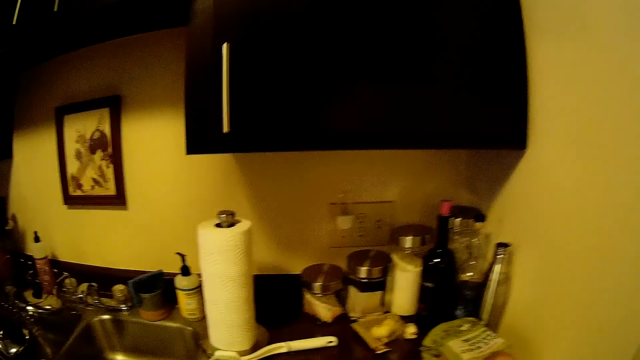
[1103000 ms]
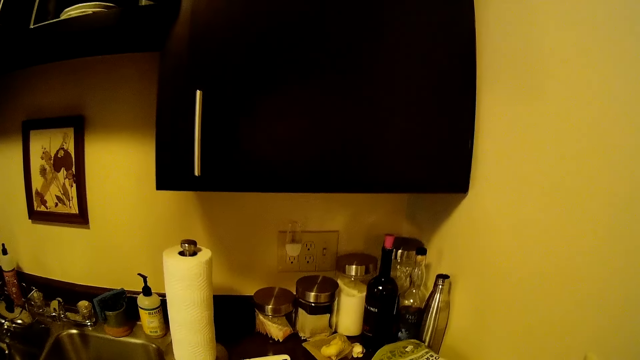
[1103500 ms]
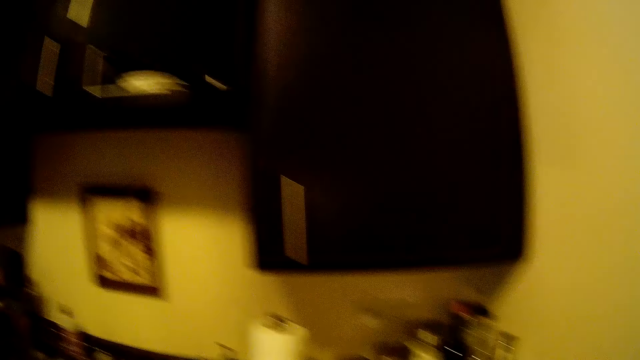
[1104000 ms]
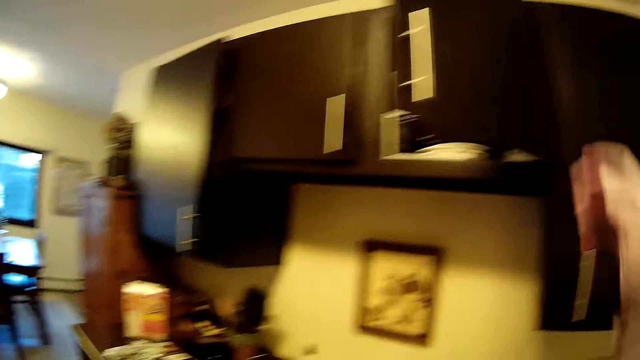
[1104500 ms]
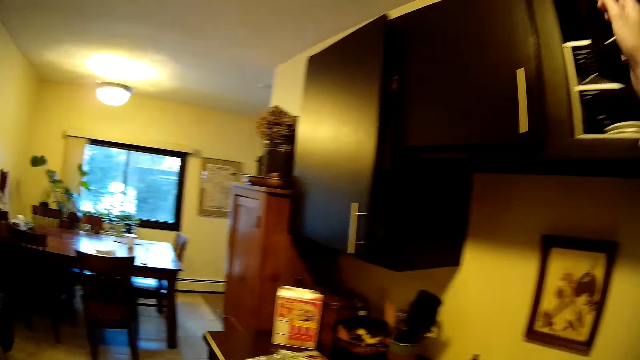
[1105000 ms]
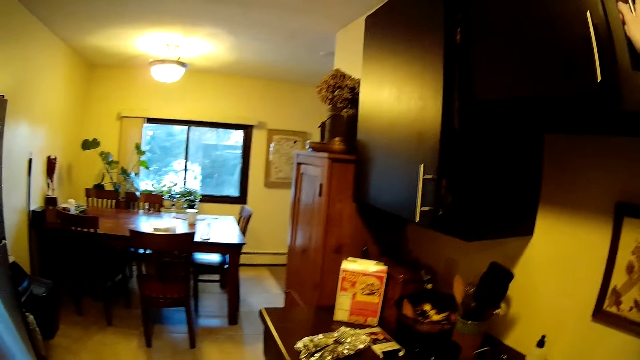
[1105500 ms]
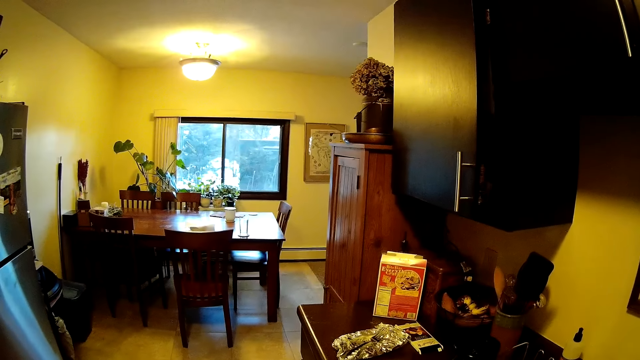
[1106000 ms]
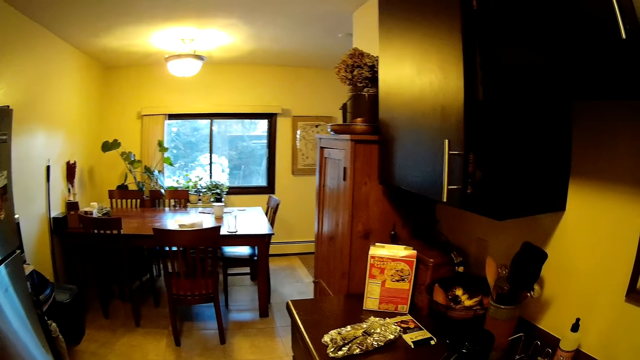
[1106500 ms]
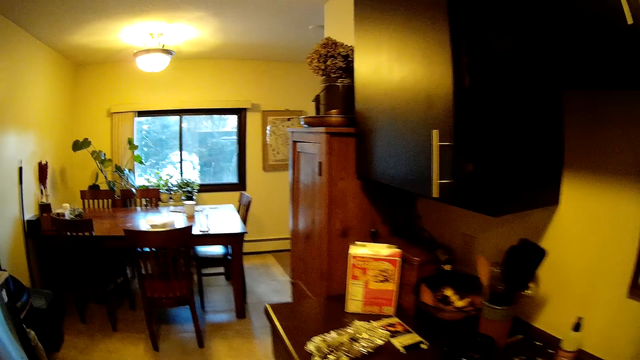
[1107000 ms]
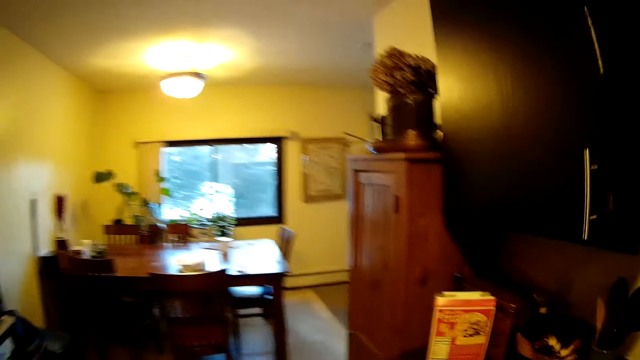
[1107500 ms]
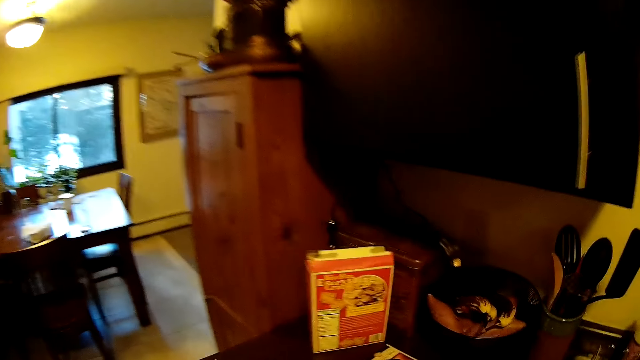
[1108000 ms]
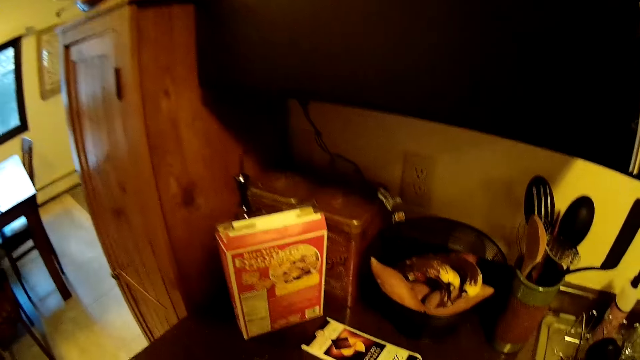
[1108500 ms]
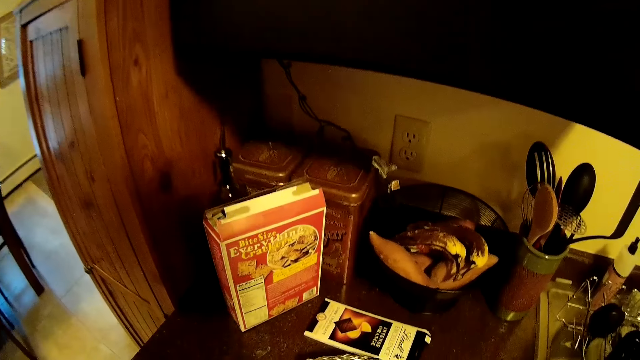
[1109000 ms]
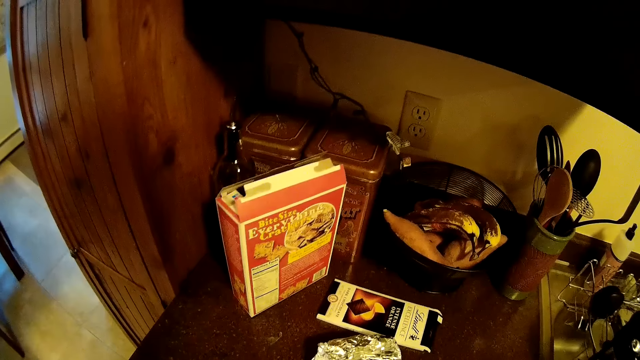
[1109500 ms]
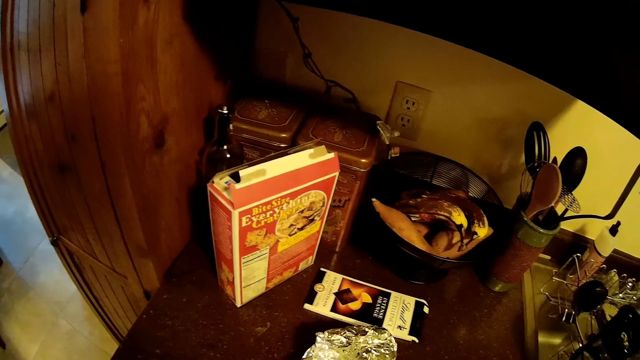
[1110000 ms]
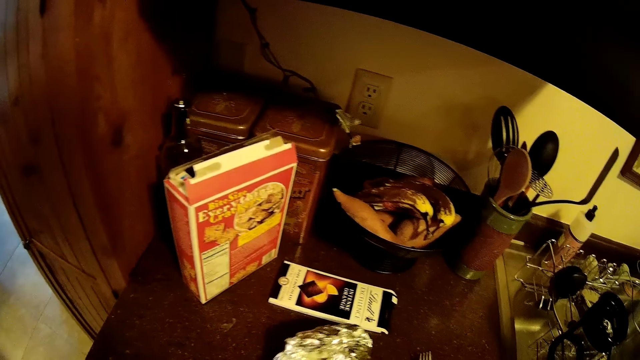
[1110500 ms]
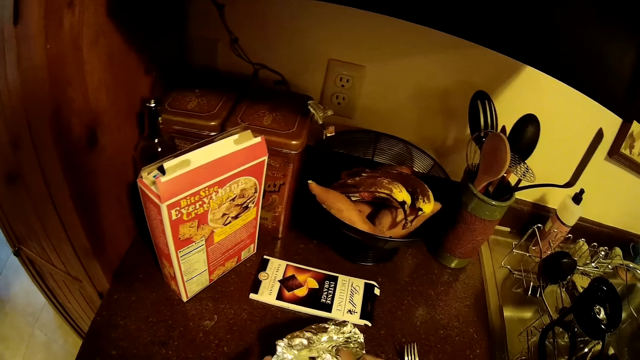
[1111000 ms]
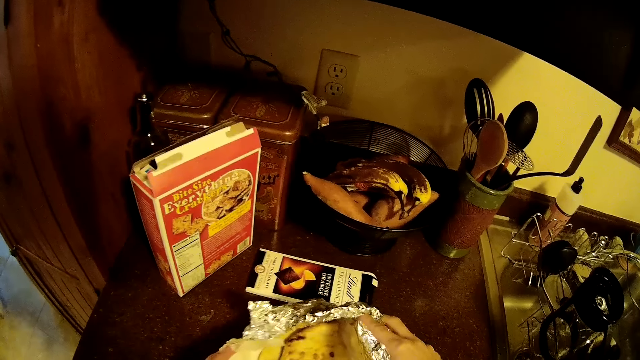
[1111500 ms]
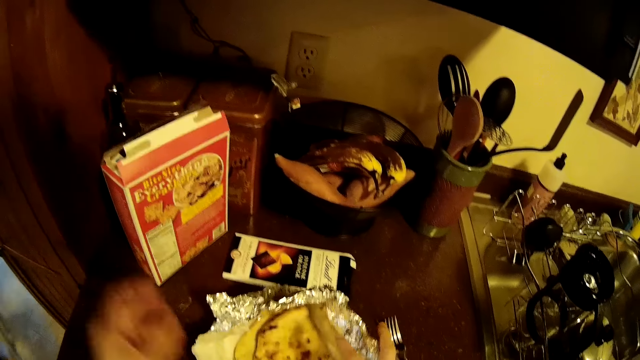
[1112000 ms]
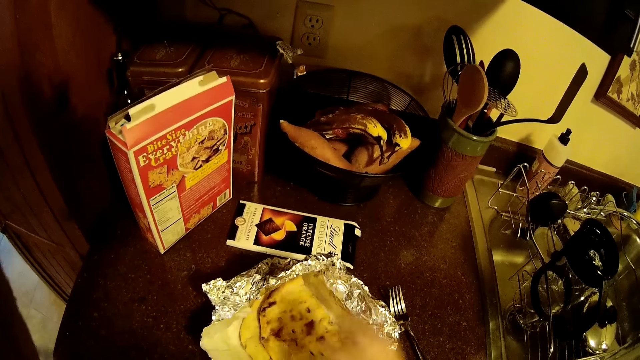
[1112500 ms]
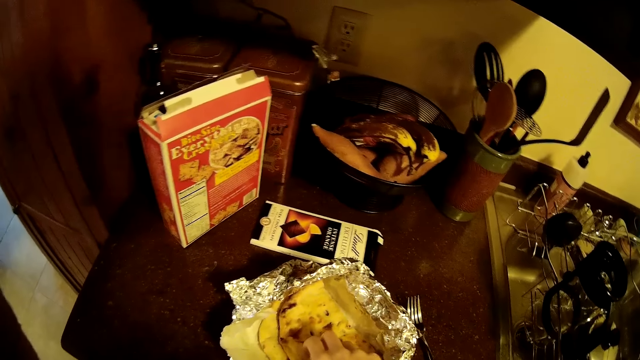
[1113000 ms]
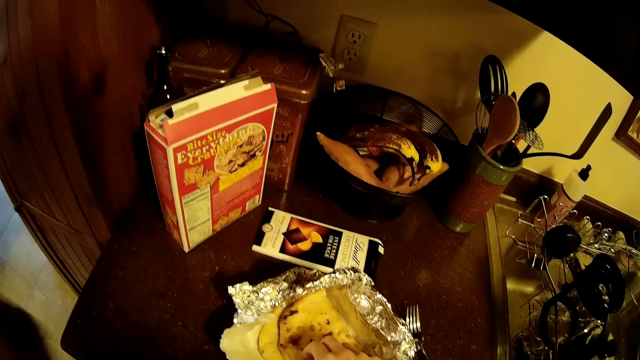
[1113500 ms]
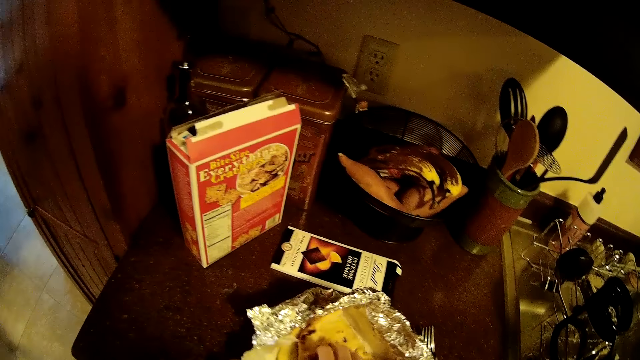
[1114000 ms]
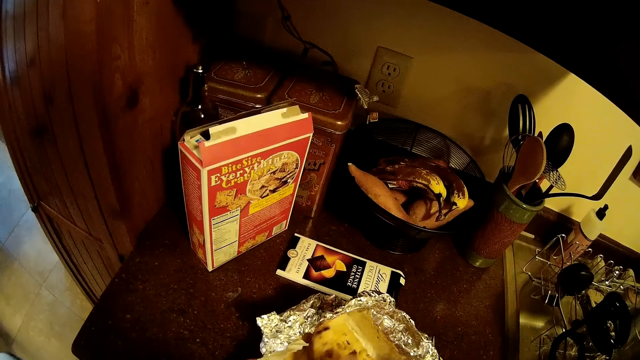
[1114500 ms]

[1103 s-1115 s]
The camera wearer closes the cupboard with her right hand. They hold the kitchen cabinet handle and remove his hand from the kitchen cabinet. They open the aluminum foil on a cabinet with both hands. They pick up a flatbread in the foil with her right hand.

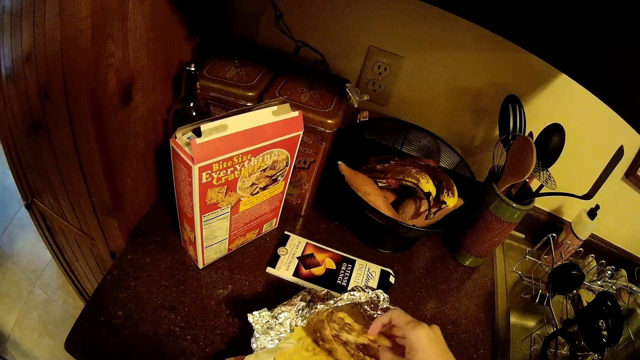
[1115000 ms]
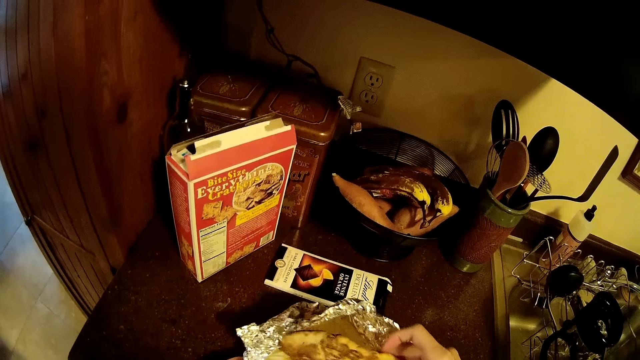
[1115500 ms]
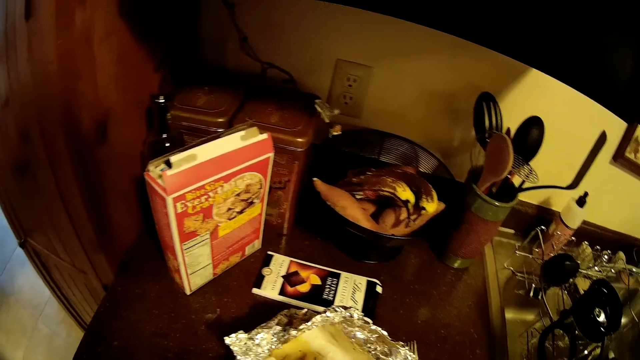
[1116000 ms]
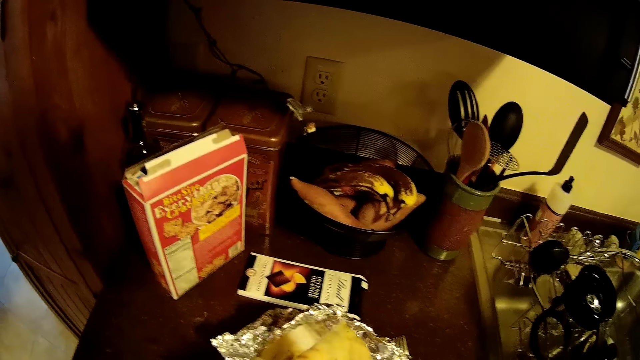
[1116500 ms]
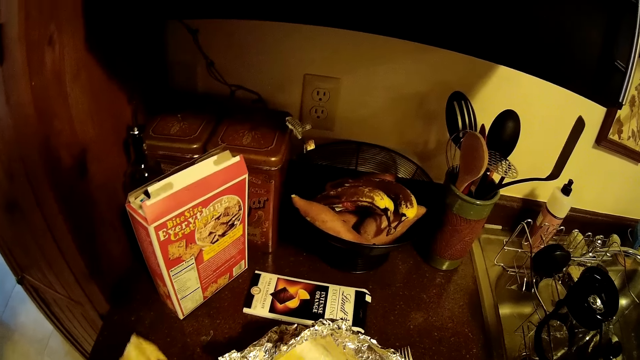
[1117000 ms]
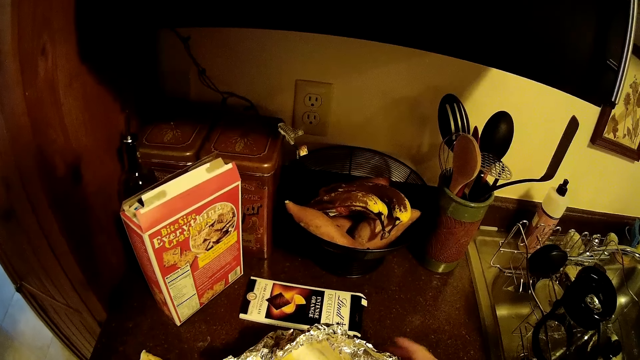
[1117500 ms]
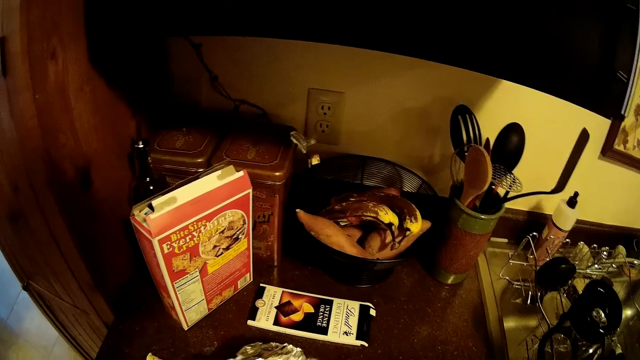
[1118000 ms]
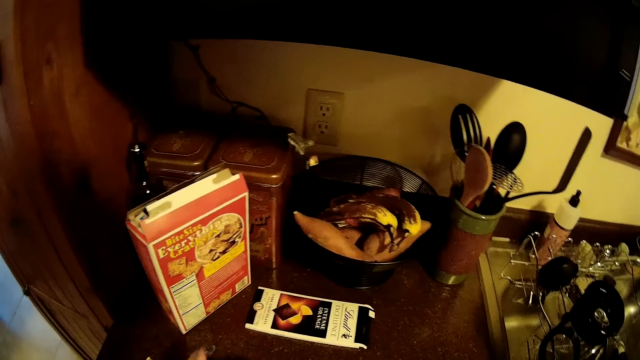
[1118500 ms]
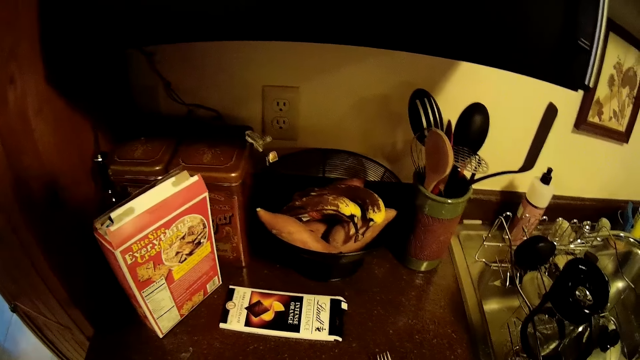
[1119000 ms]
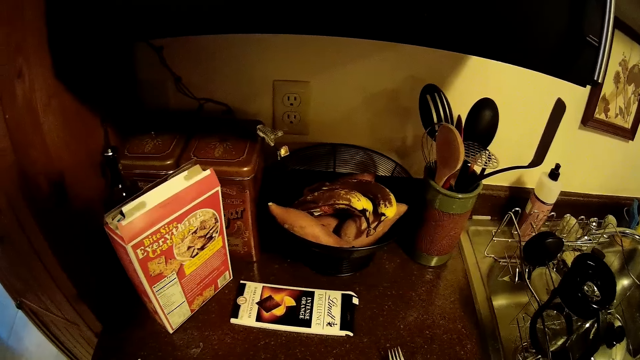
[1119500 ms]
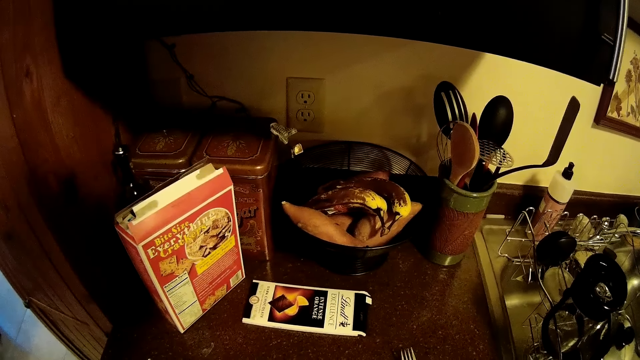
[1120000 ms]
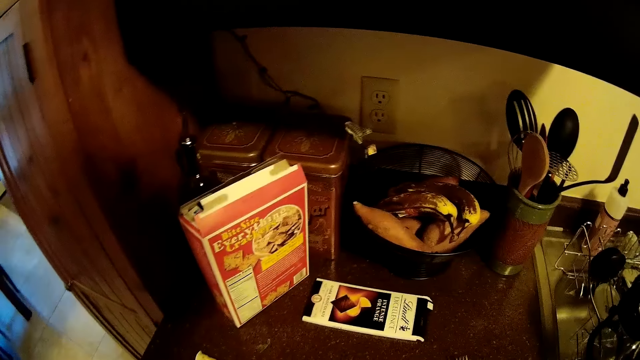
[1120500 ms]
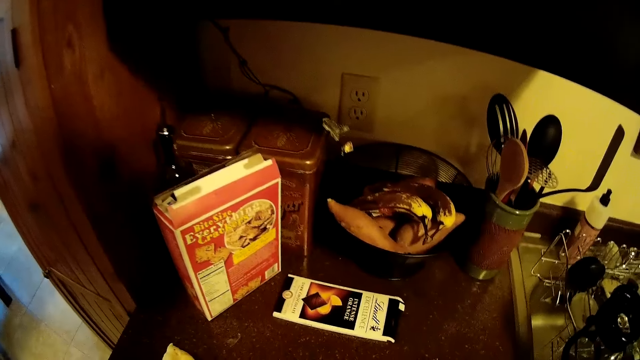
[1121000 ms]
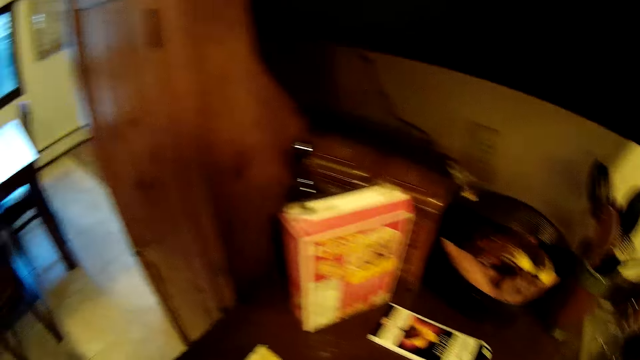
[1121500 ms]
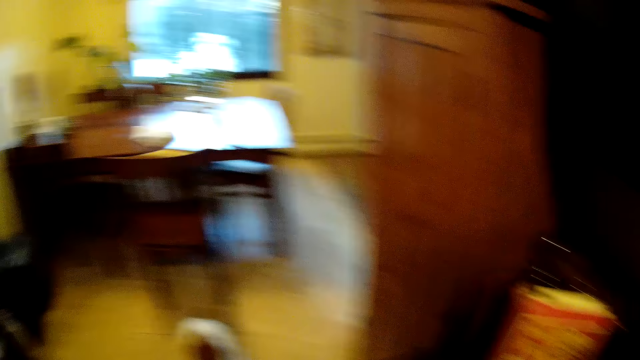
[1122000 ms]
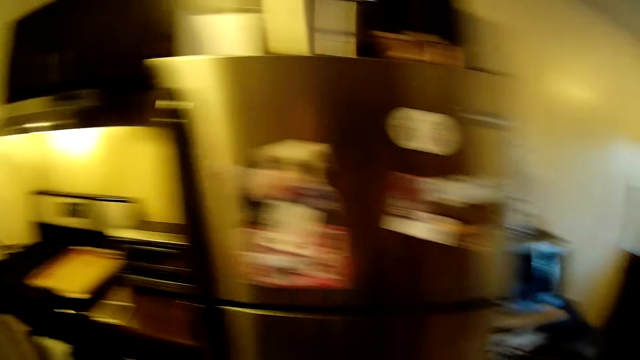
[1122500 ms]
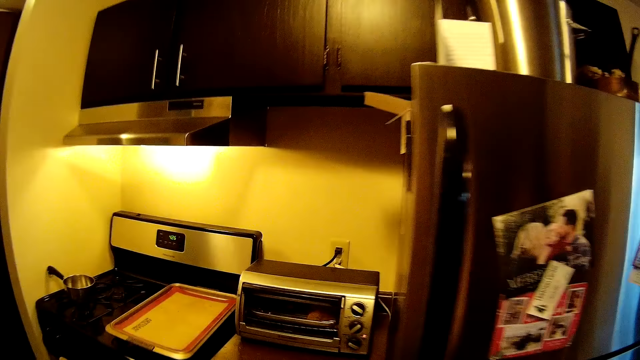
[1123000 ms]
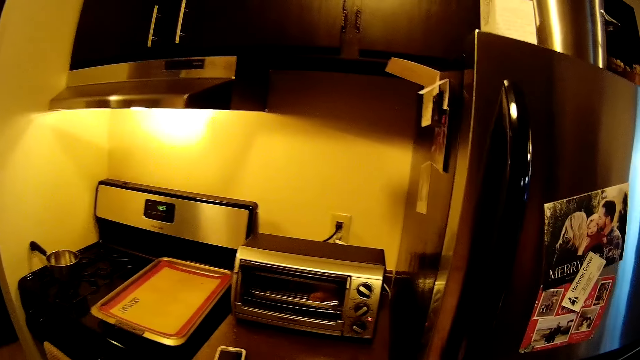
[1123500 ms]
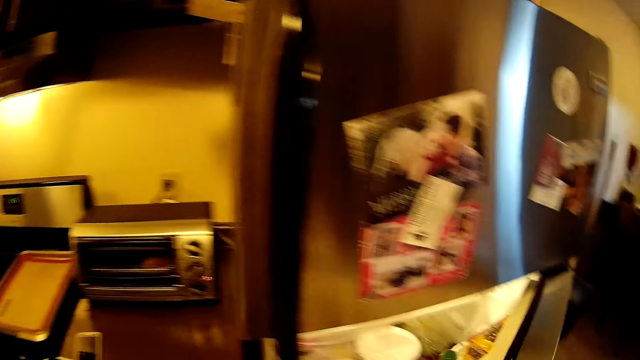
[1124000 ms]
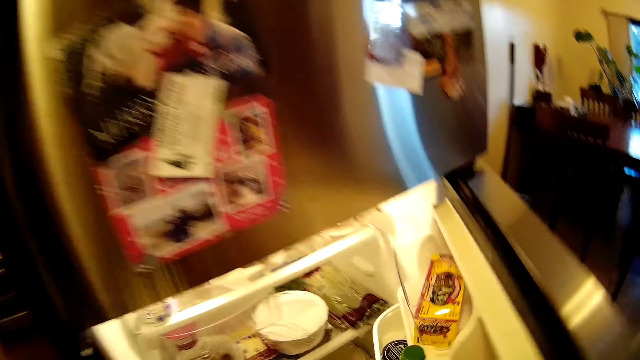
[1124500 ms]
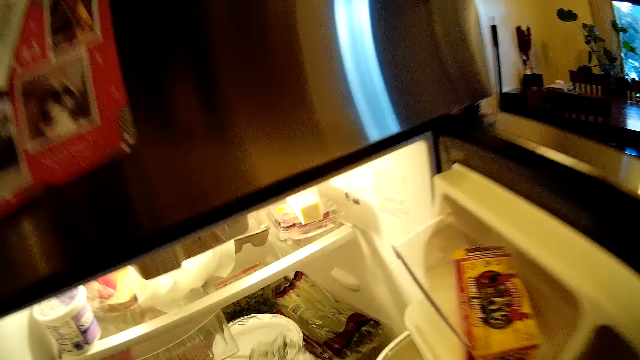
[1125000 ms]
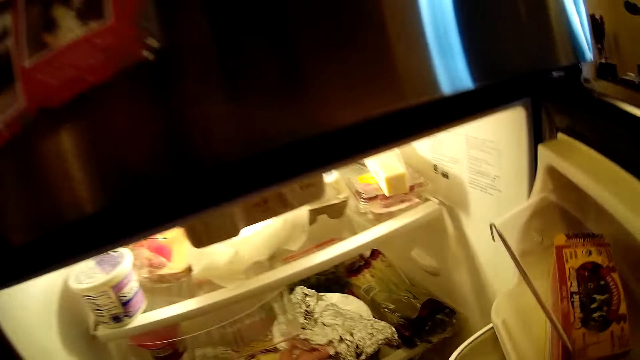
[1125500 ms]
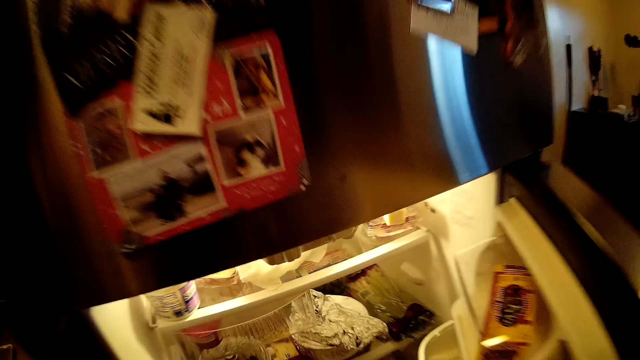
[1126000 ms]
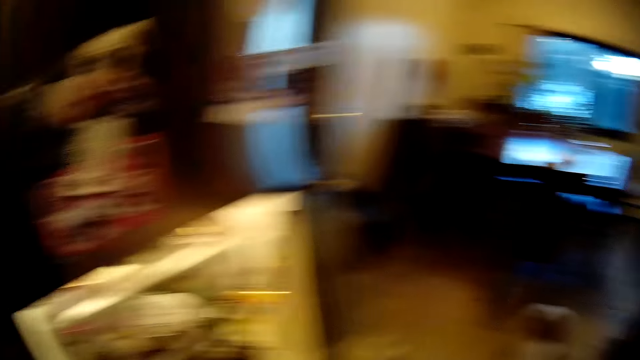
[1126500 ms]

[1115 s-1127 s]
The camera wearer touches the food. She removes the food. She drops the flatbread on the cabinet with her right hand. She picks up the foil on the cabinet with both hands. She moves the aluminium foil. She opens a fridge with her right hand. She drops the foil in the fridge with her left hand.
